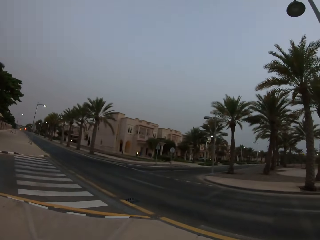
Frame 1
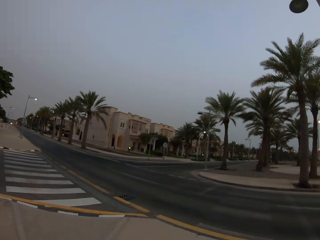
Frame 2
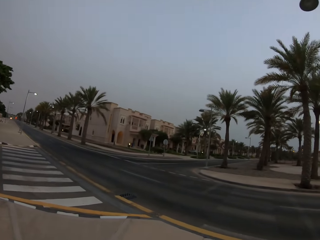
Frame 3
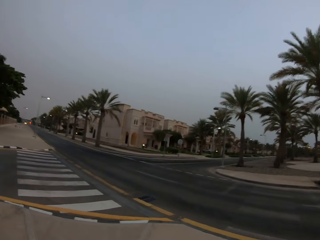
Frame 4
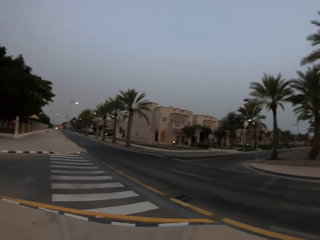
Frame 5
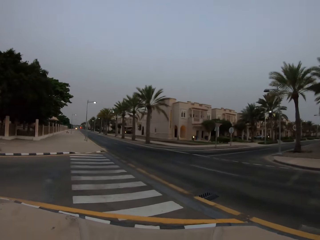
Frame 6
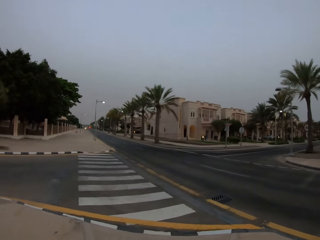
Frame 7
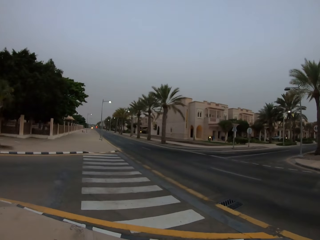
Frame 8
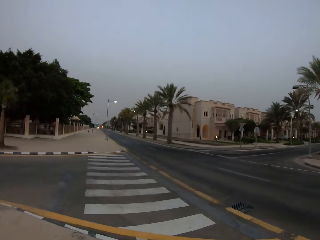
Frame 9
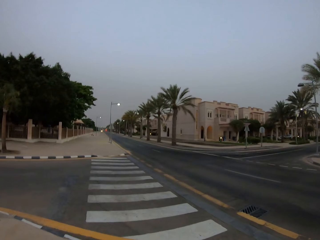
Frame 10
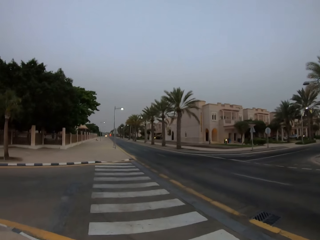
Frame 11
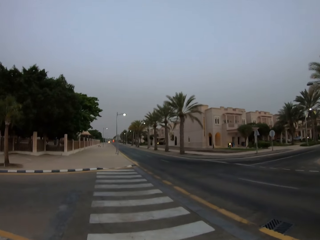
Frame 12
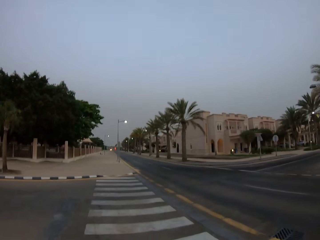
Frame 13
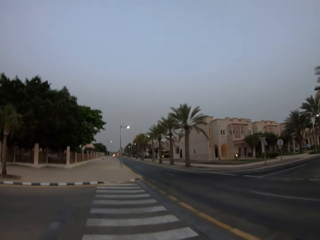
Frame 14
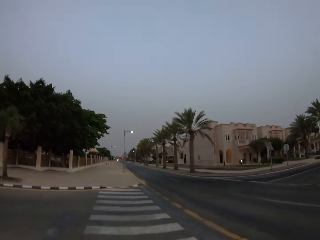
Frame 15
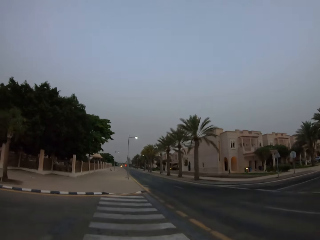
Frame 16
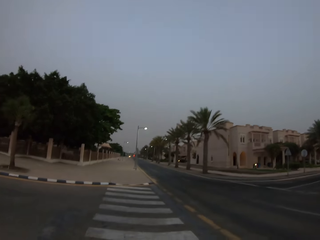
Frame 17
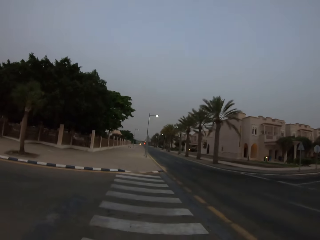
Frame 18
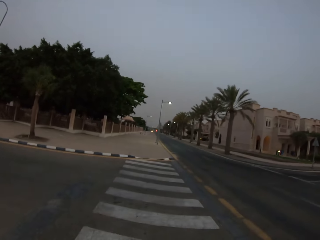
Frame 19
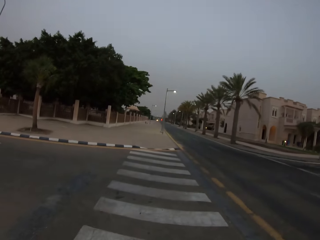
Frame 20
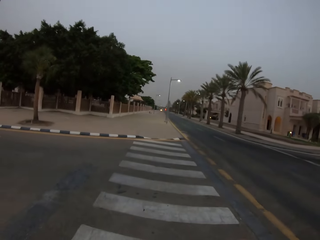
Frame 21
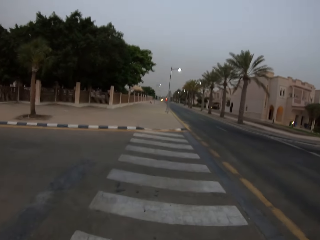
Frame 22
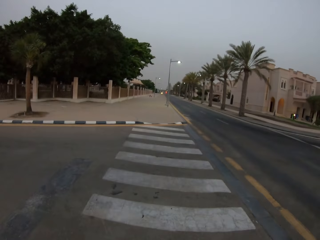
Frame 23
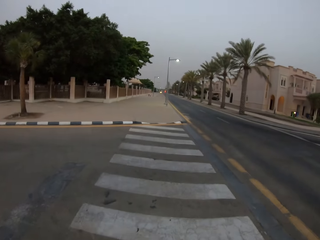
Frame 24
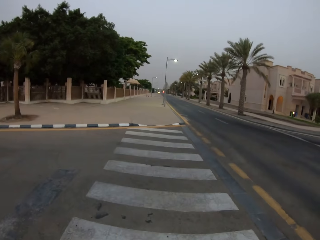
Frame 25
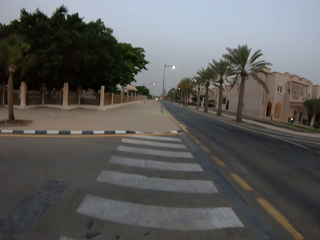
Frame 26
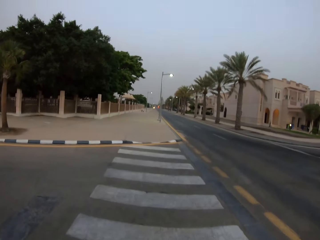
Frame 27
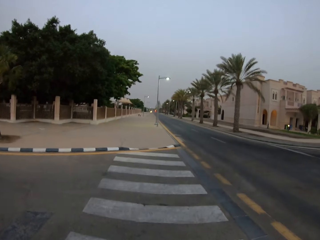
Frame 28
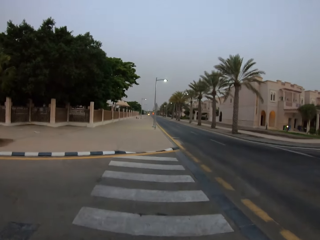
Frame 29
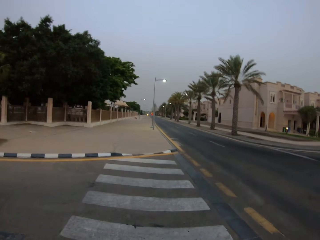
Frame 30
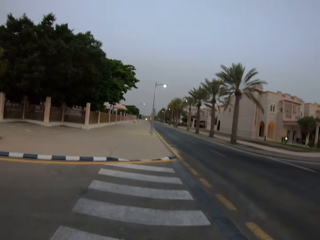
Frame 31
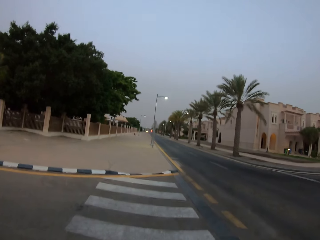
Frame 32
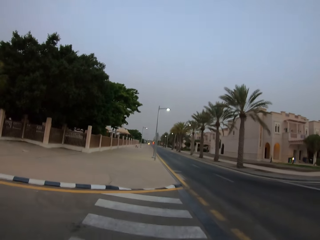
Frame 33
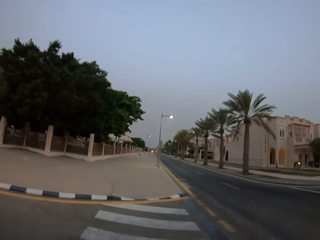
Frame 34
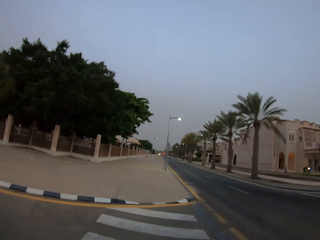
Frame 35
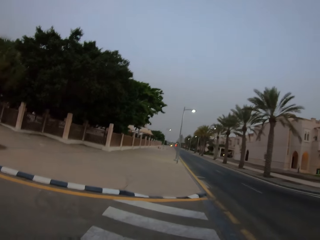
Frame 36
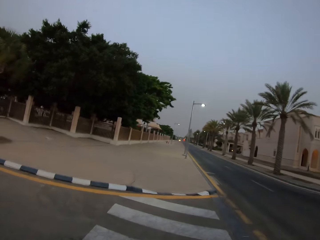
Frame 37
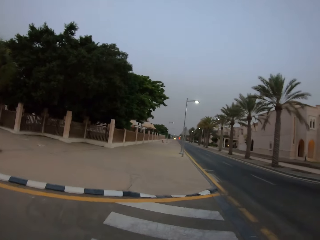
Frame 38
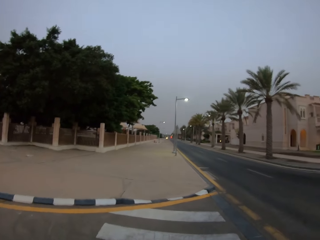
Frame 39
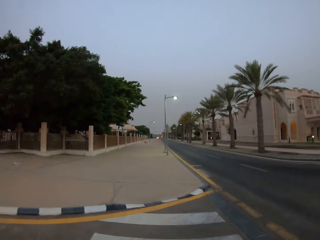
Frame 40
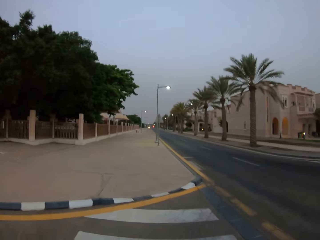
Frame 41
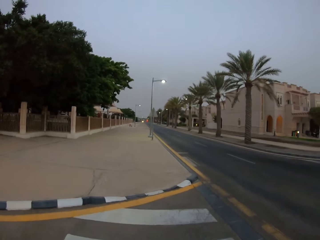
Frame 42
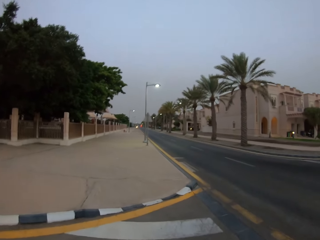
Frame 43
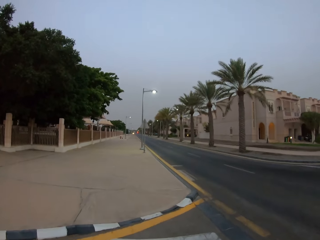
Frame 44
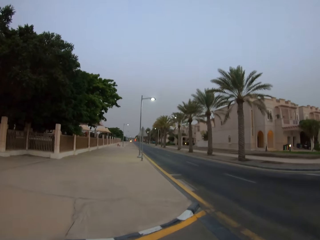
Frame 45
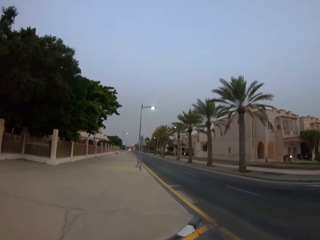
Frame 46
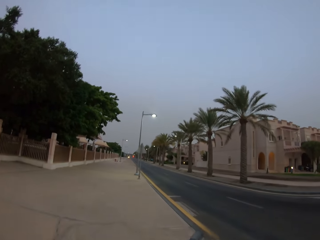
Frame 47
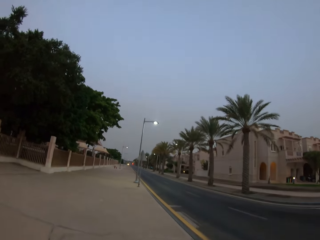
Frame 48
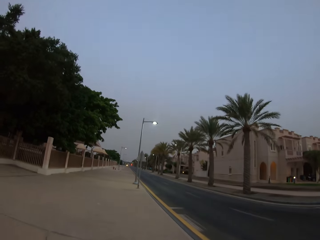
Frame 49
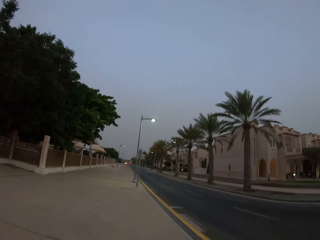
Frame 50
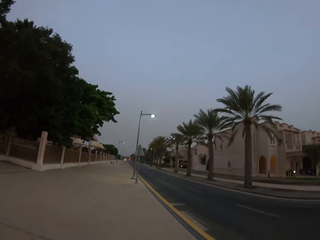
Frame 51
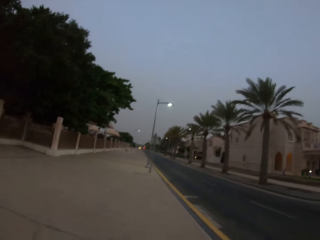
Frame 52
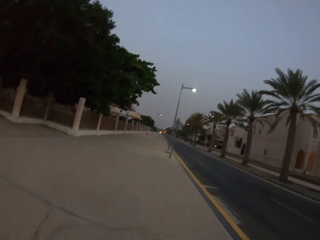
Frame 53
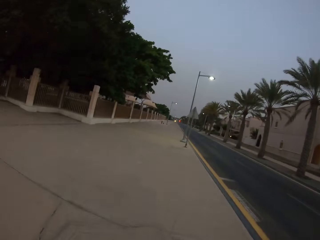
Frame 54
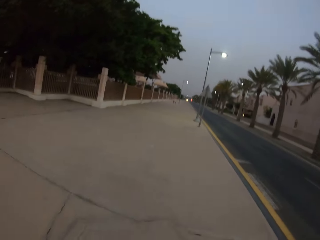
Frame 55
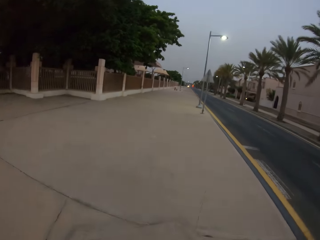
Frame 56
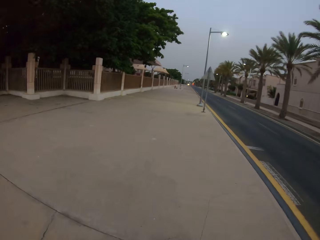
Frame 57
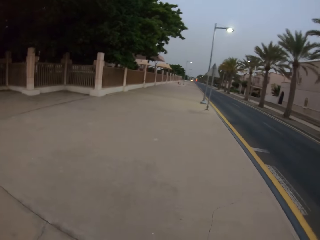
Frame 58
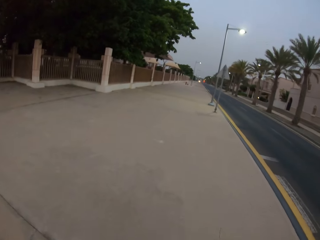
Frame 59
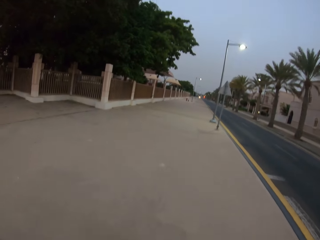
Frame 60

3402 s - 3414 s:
The camera wearer walks around.

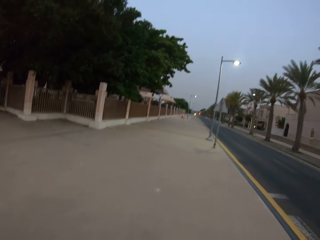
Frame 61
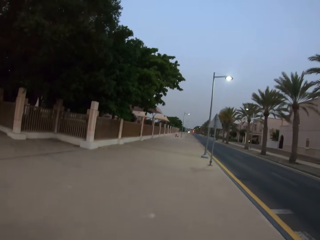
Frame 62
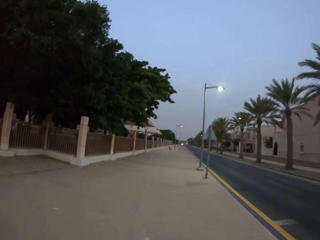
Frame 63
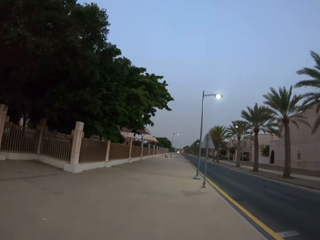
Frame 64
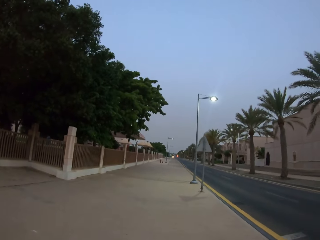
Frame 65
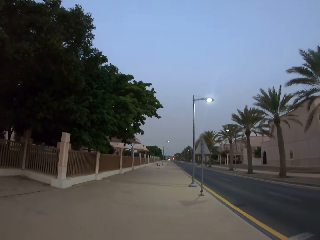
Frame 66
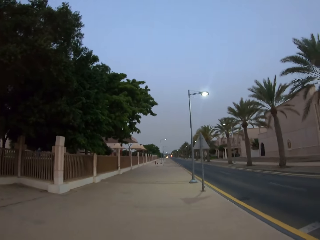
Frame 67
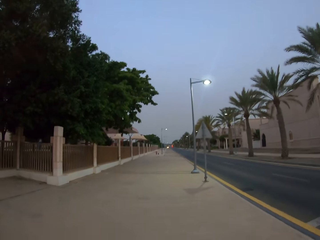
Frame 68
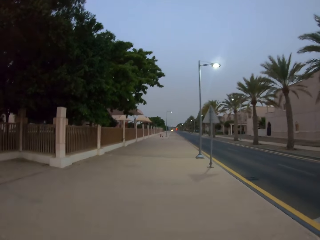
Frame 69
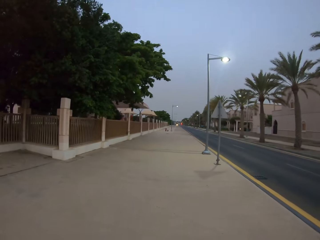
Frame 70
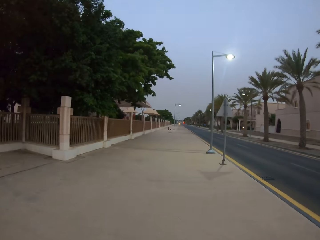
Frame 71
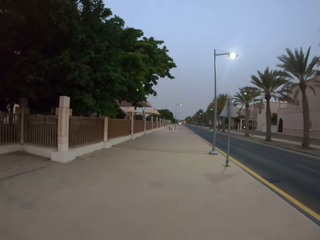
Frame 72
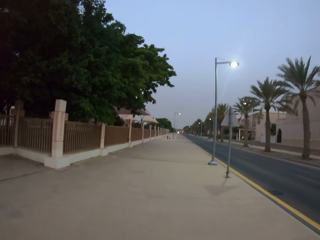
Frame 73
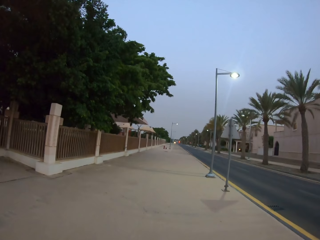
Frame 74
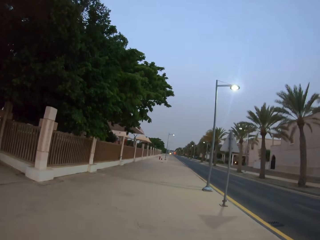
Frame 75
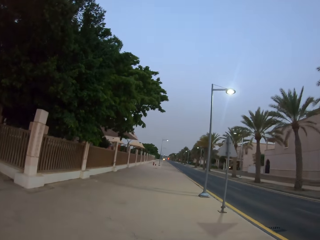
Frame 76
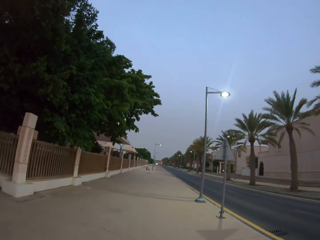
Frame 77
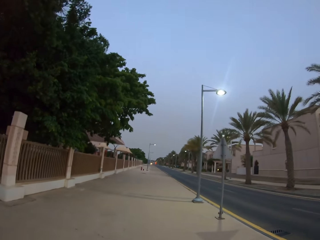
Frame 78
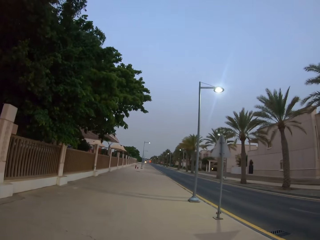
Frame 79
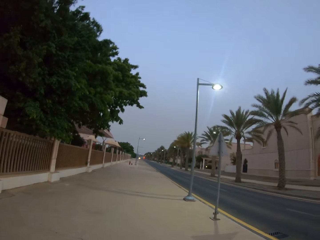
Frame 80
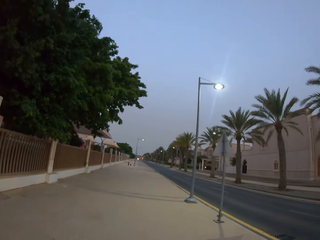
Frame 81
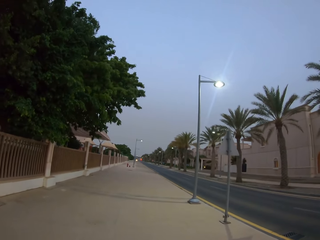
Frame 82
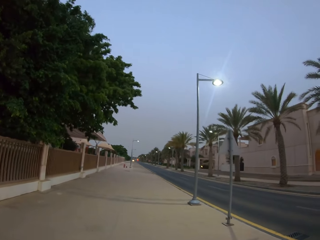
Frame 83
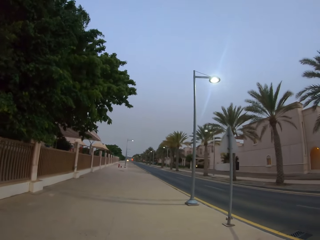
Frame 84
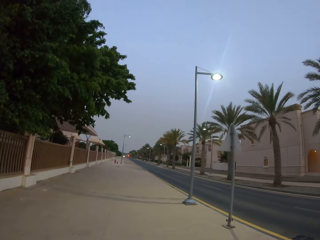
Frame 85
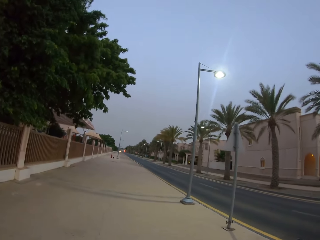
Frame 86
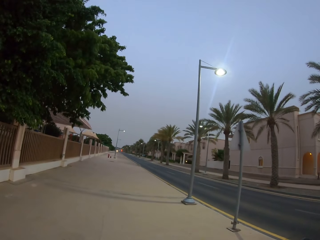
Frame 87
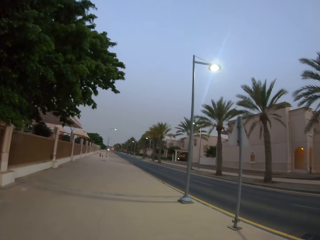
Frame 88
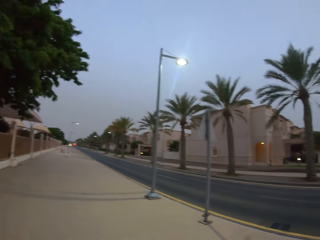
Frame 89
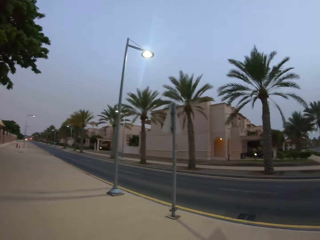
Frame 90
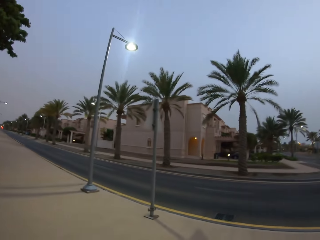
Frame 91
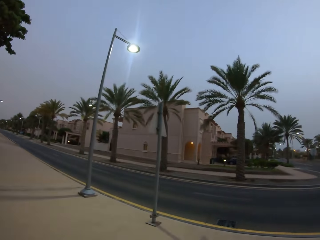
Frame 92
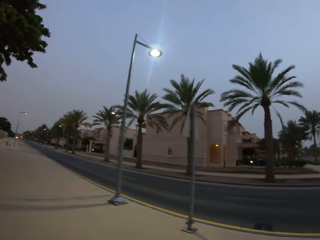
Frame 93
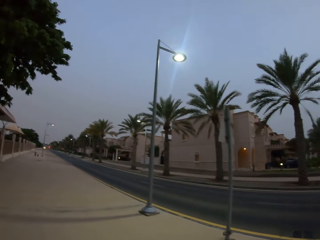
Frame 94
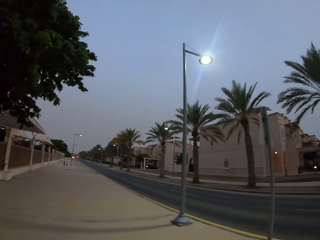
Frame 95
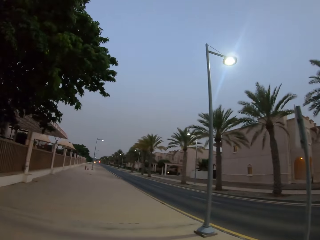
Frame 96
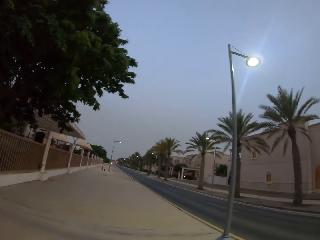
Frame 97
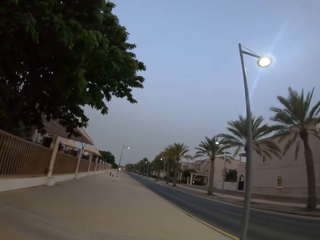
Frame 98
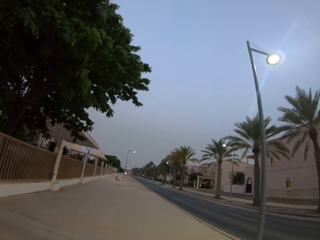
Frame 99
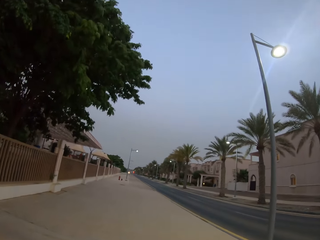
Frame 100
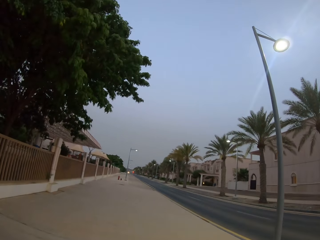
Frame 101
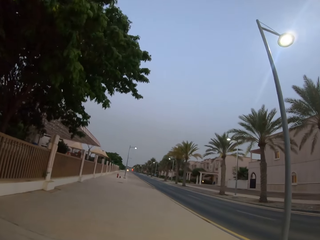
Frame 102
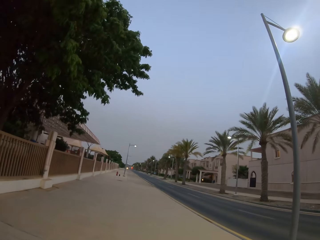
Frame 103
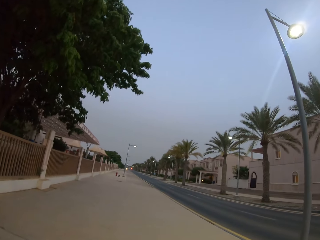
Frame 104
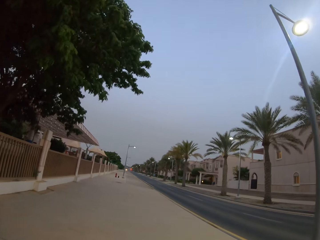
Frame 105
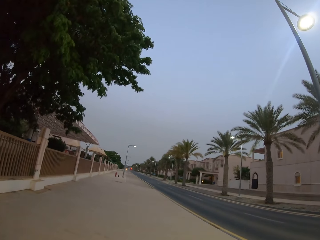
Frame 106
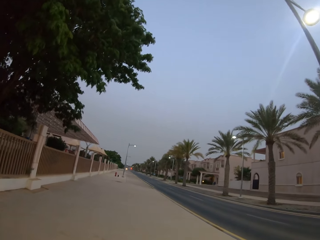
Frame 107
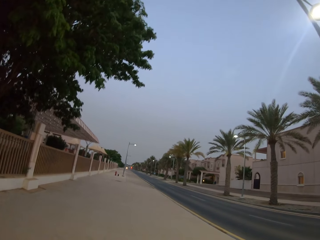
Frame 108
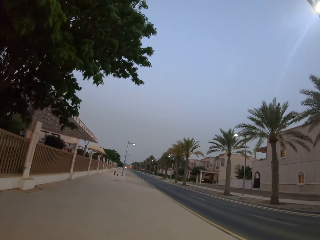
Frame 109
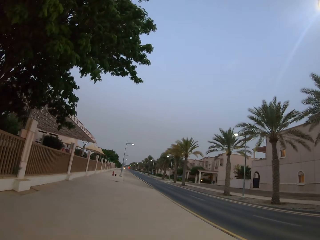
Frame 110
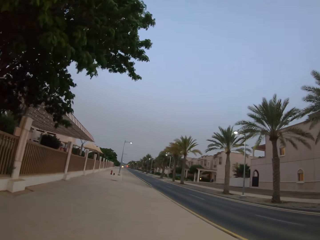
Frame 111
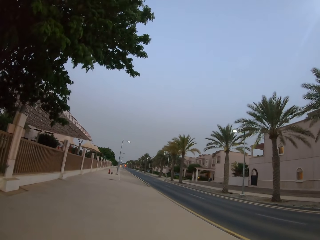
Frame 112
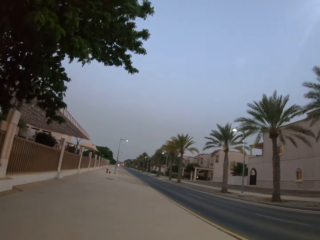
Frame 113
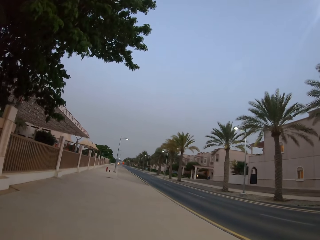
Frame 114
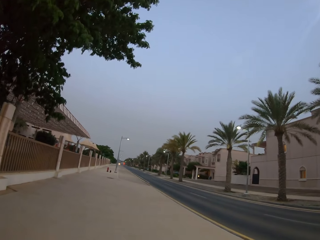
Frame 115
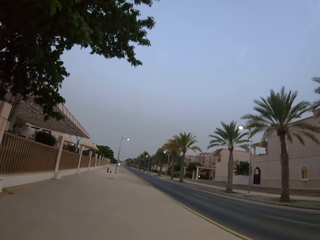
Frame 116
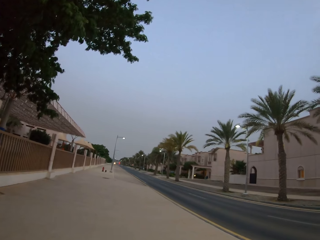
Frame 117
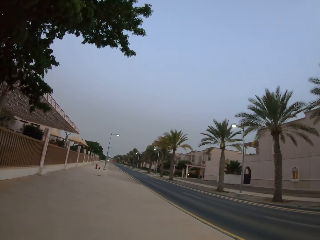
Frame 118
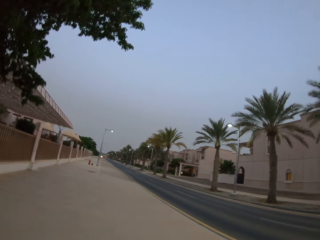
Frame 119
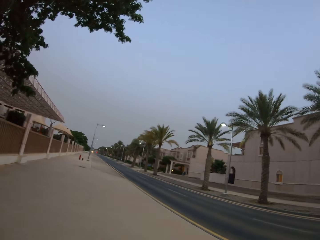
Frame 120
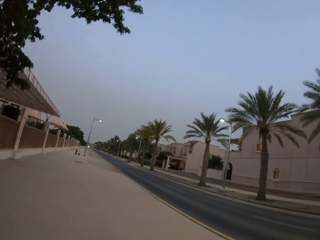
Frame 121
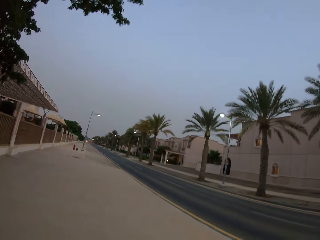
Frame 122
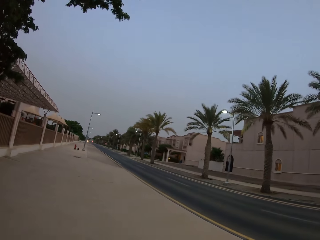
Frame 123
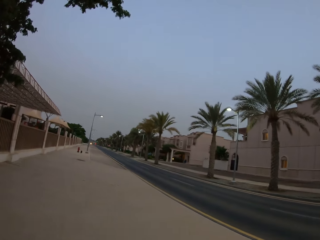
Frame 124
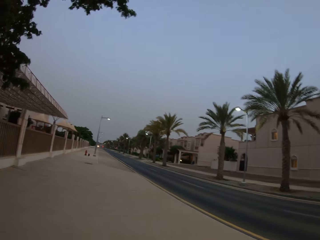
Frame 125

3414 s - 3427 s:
The camera wearer looks around and walks around.
